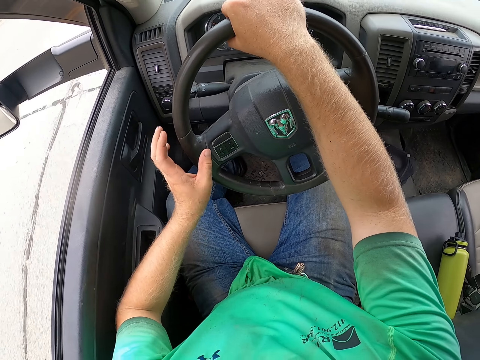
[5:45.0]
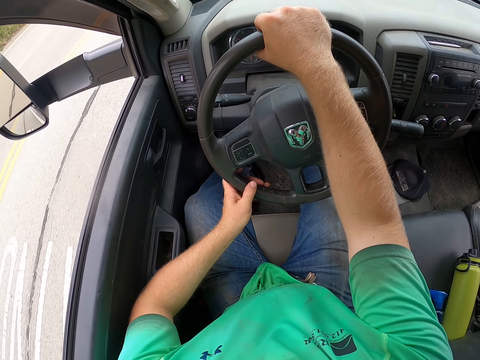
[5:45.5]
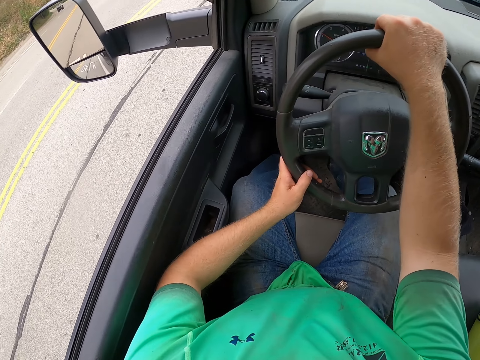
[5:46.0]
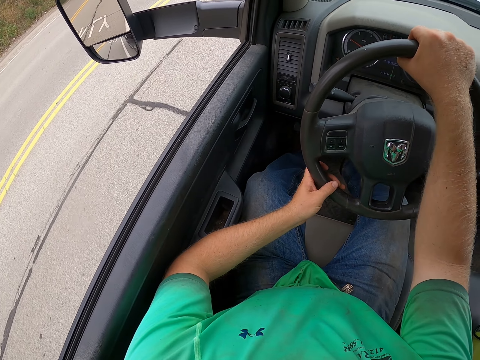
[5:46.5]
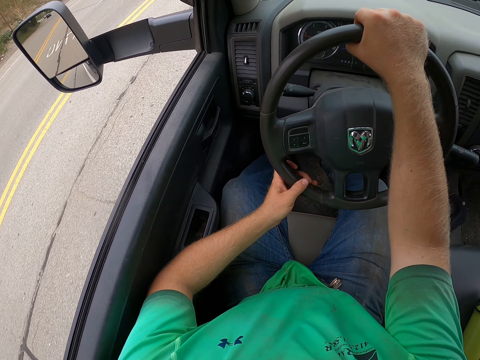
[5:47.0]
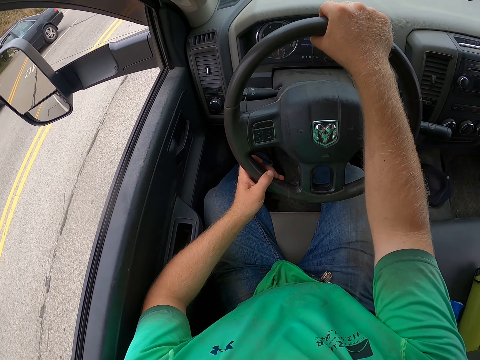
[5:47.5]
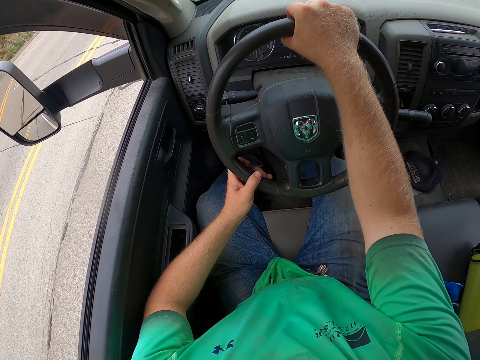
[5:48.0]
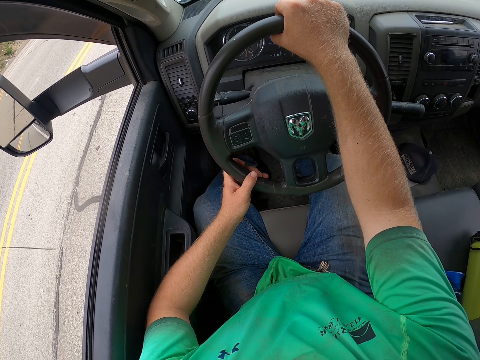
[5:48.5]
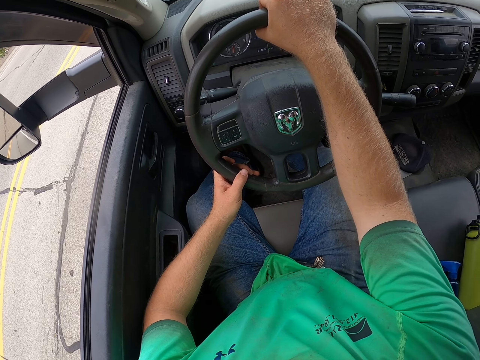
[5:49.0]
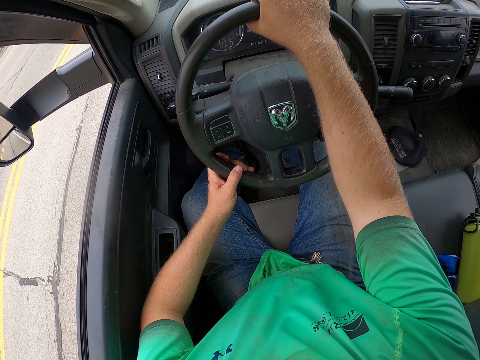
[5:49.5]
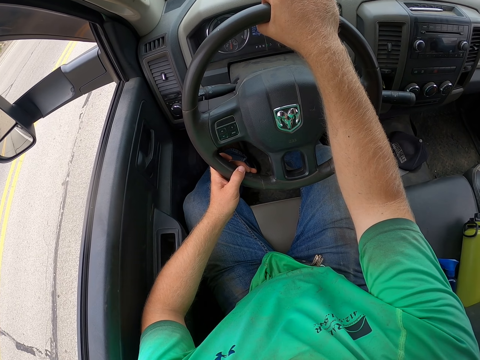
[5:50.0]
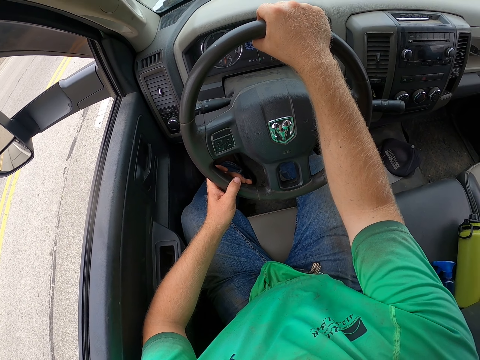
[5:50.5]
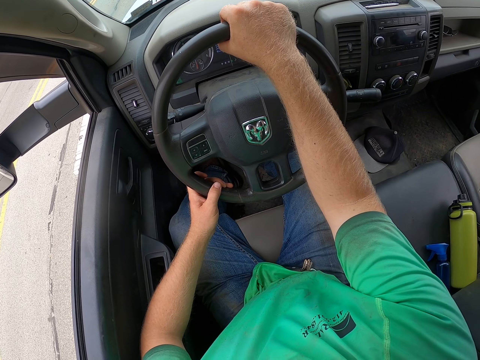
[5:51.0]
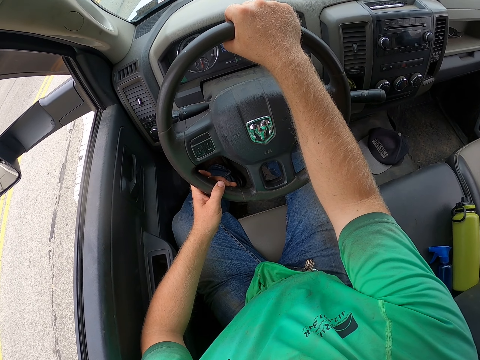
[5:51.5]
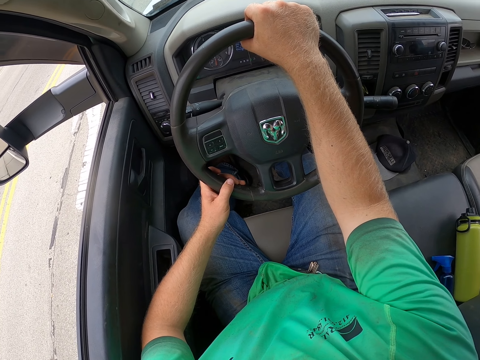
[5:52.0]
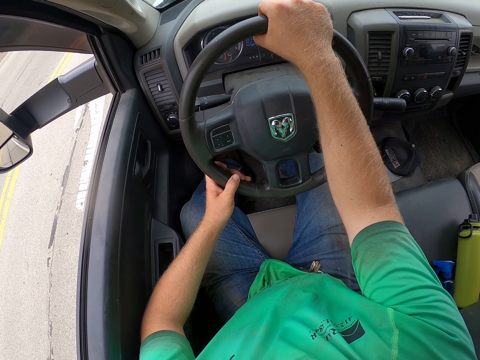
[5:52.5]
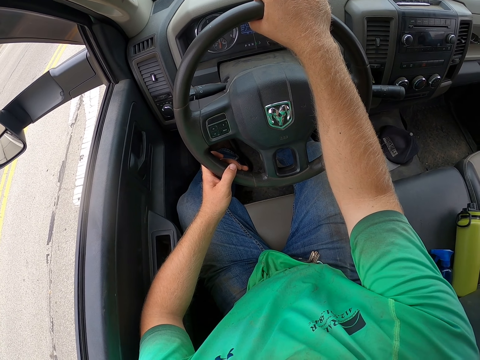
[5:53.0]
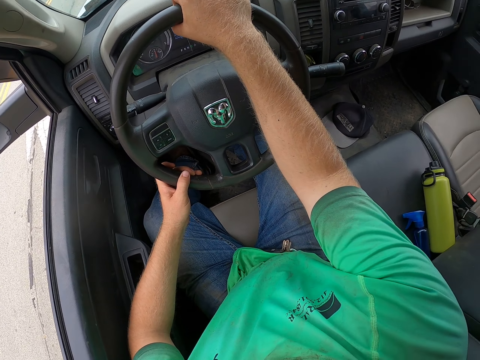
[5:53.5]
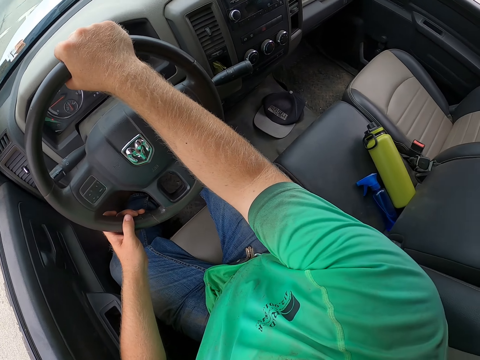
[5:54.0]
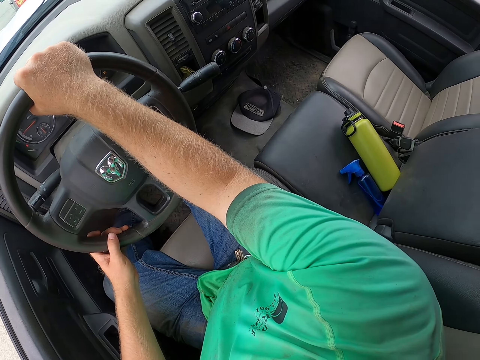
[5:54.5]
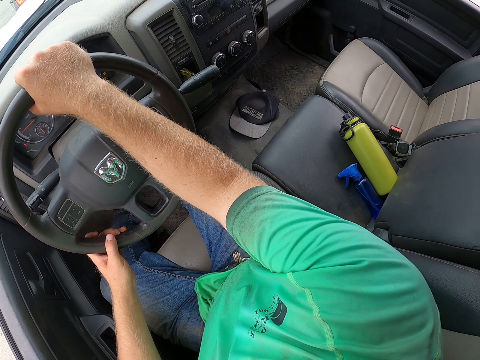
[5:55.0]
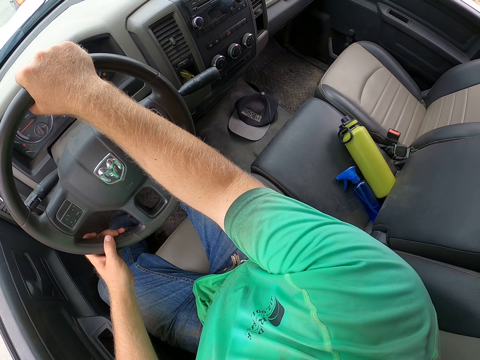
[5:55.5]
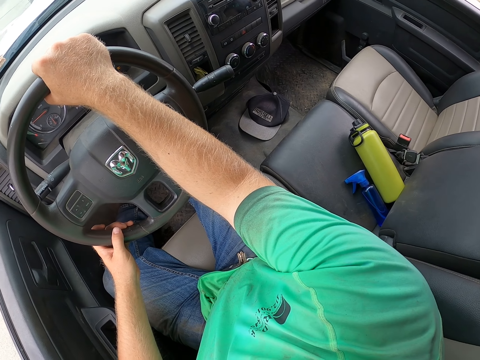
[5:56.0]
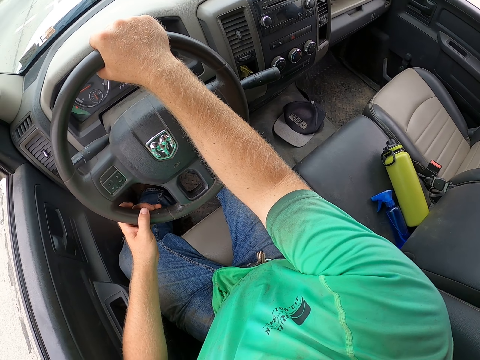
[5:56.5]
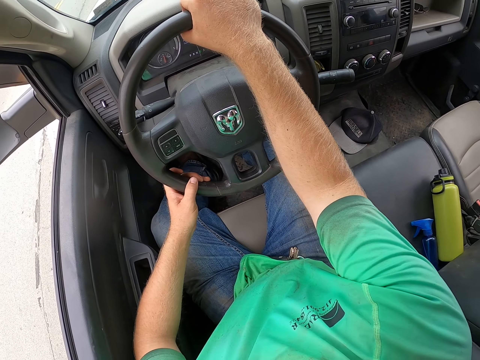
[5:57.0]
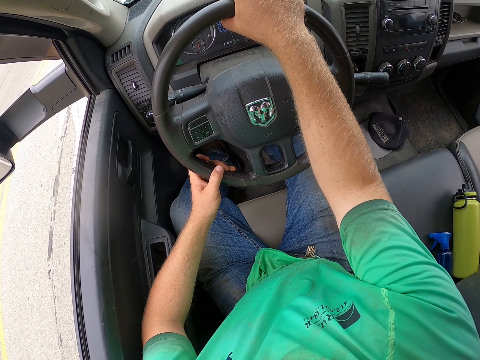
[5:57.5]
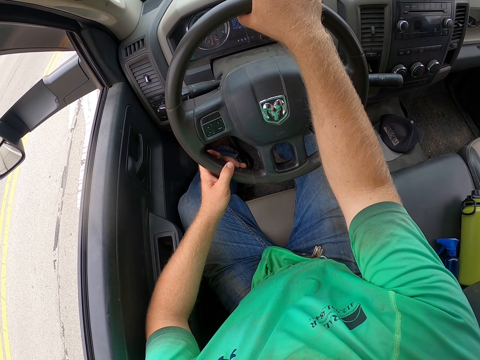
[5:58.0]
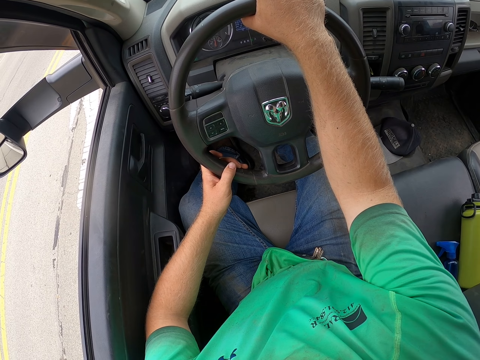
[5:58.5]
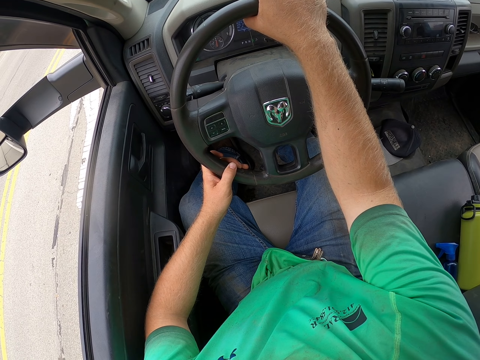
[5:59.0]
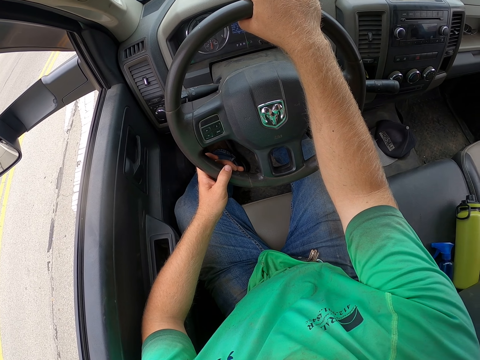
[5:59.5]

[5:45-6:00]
The camera wearer drives the car with both hands on the steering wheel. They look around the road. They stop the car with both hands on the steering wheel. They look around the road.

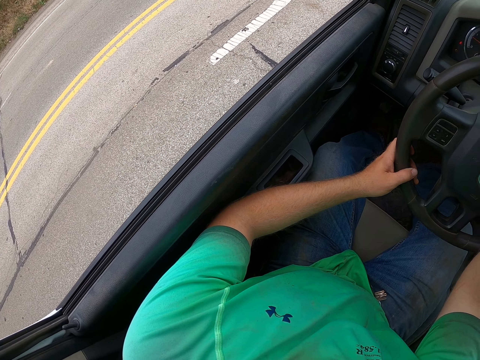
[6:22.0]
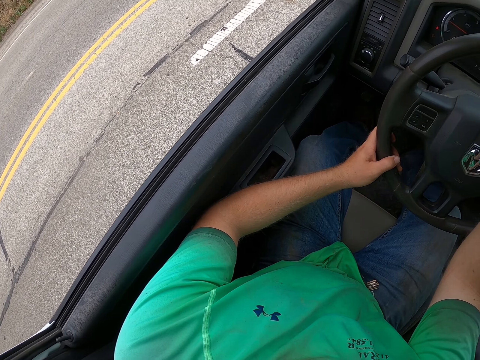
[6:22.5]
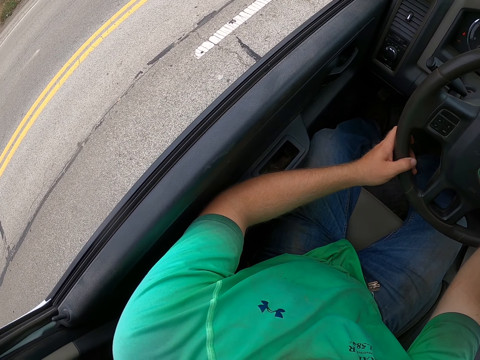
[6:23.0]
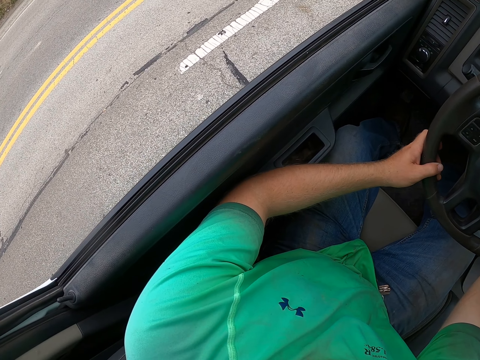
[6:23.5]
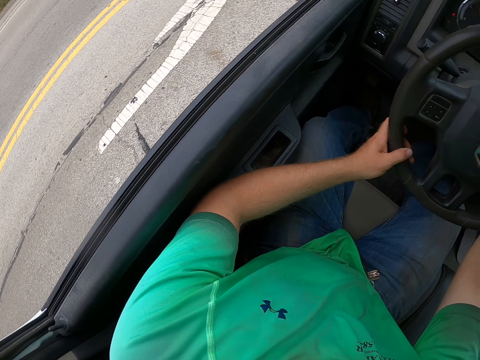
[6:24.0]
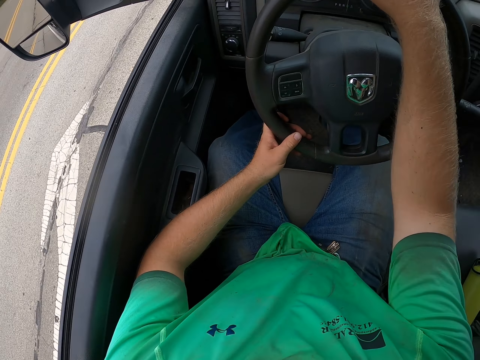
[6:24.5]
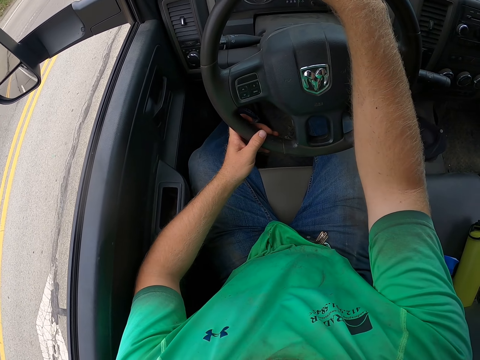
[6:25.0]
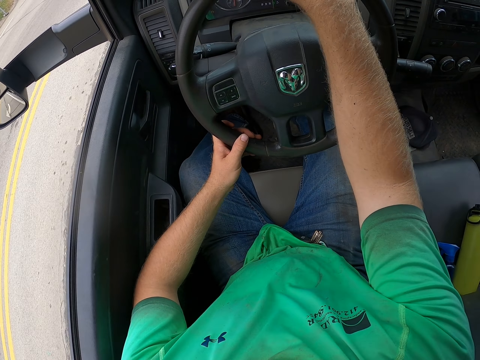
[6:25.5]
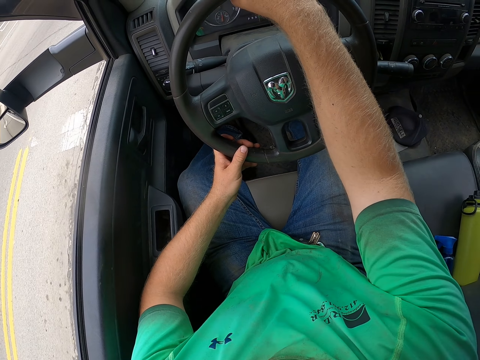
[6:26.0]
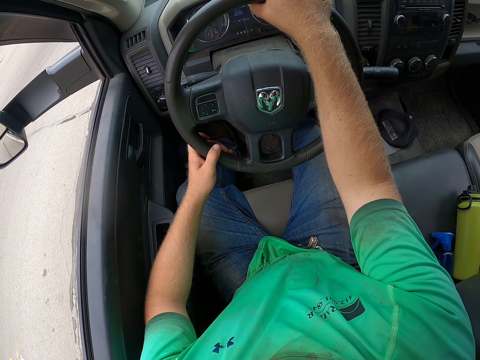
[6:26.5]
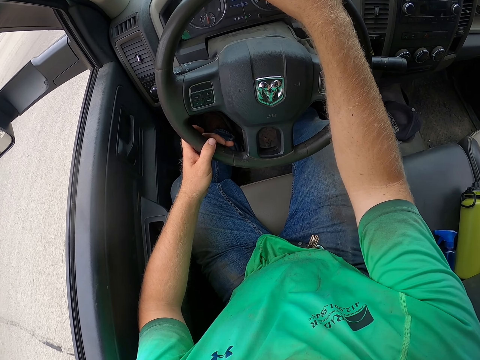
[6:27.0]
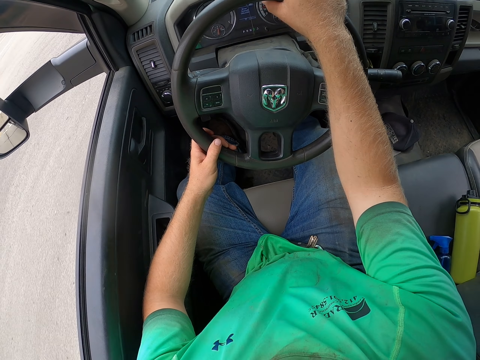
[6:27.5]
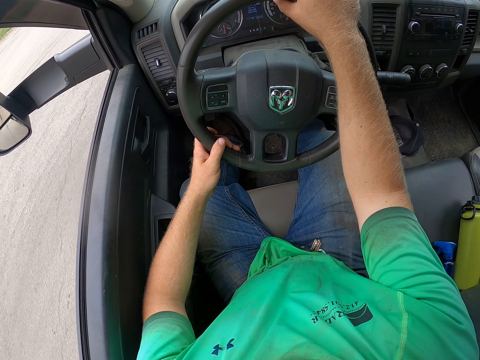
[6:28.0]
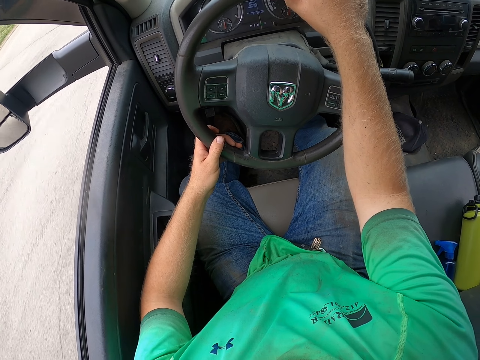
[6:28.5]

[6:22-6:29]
The camera wearer drives the car with both hands on the steering wheel.

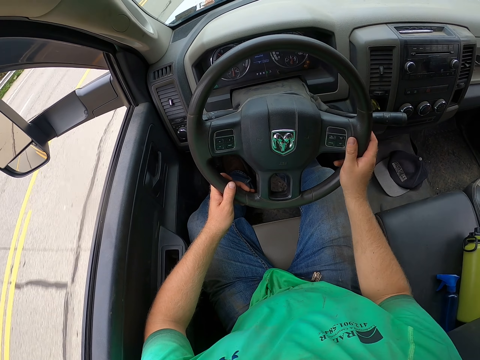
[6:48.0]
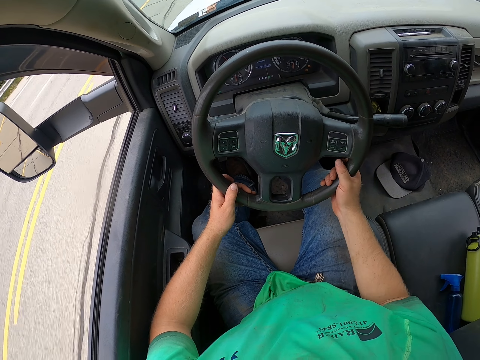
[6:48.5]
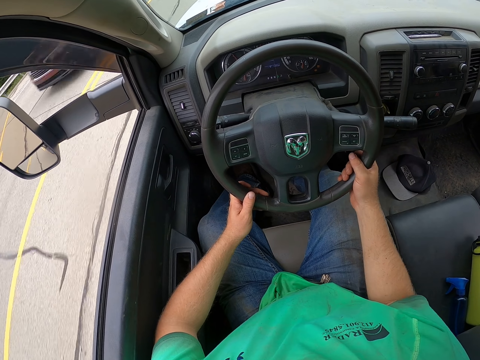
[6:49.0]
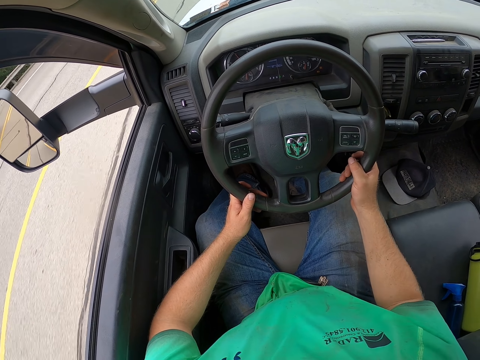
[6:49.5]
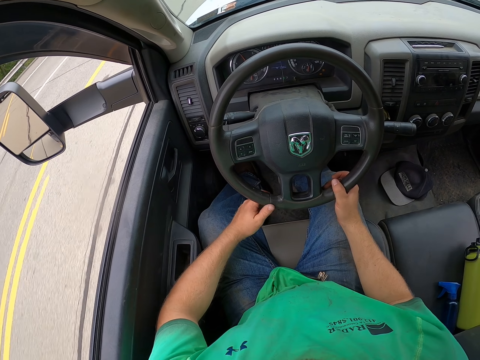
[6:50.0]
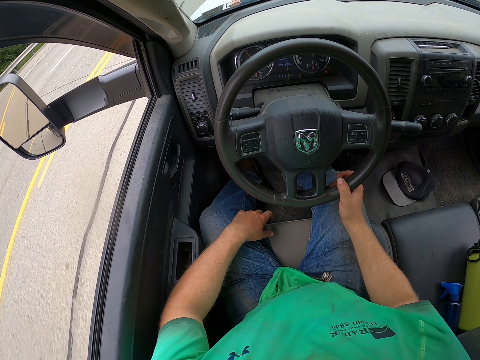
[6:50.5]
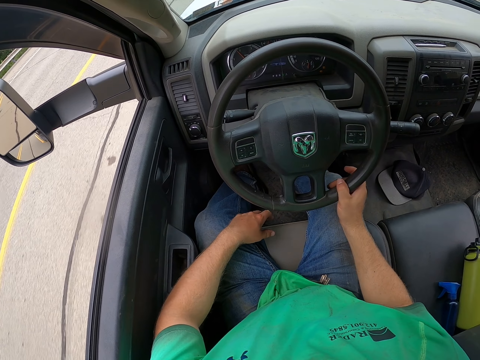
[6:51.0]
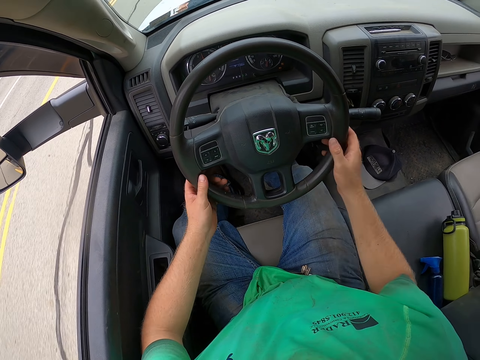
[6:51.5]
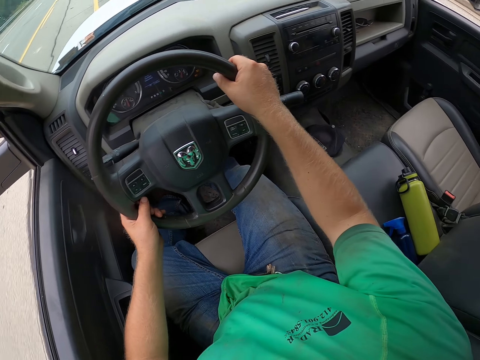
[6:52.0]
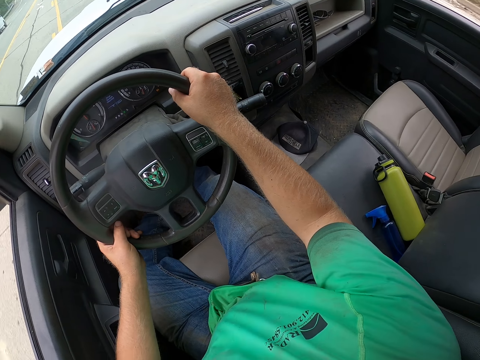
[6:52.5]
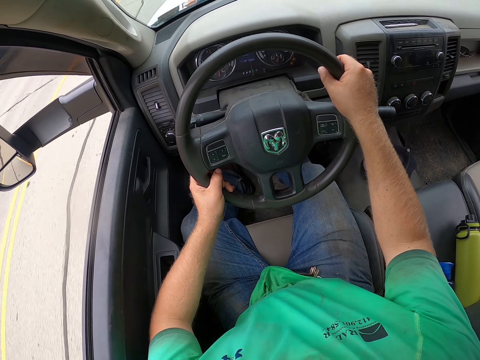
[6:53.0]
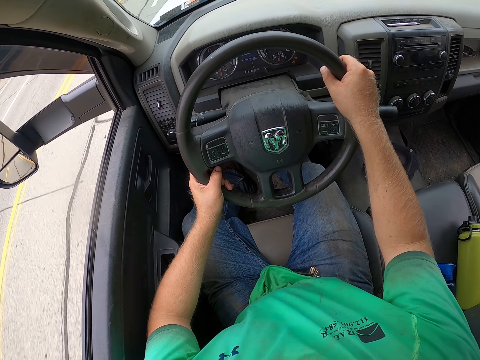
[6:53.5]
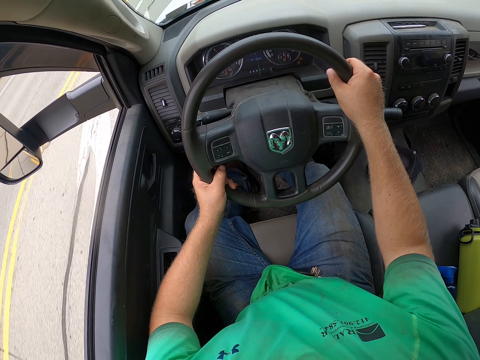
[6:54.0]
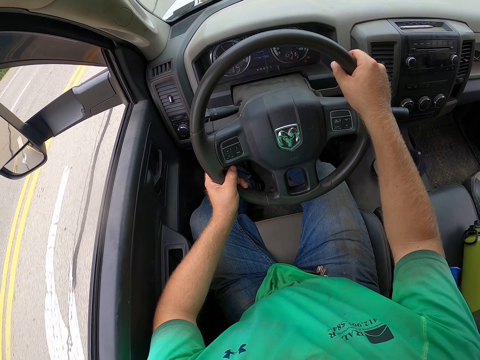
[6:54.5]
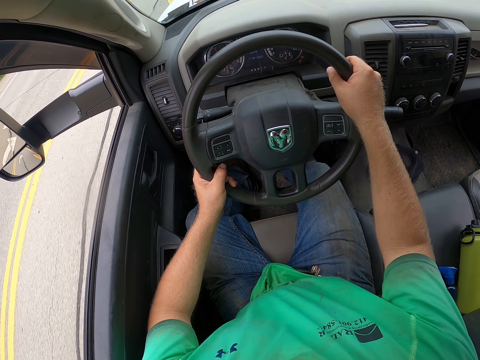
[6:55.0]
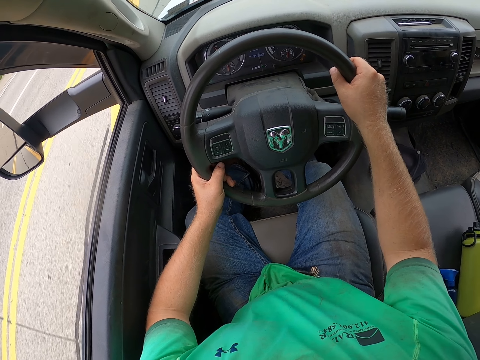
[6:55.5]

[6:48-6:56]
The camera wearer drops his left hand on his left leg. He drives the car with both hands on the steering wheel. He looks around the road.
